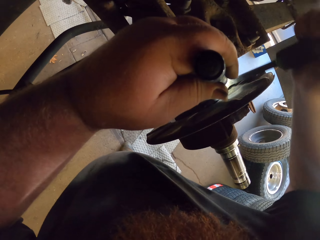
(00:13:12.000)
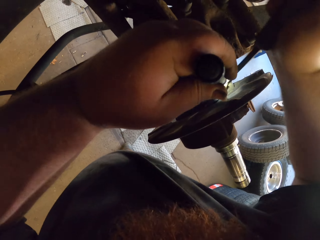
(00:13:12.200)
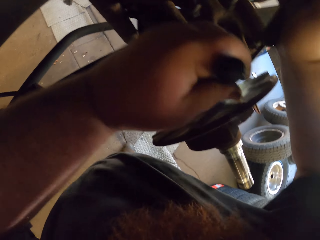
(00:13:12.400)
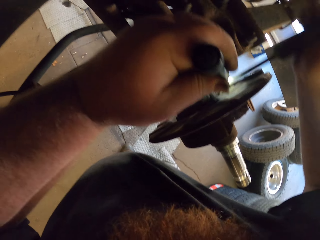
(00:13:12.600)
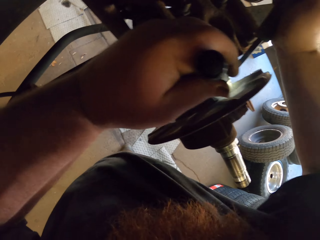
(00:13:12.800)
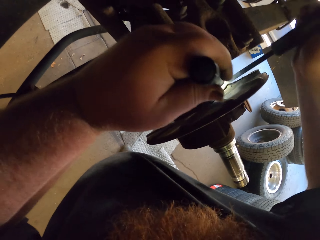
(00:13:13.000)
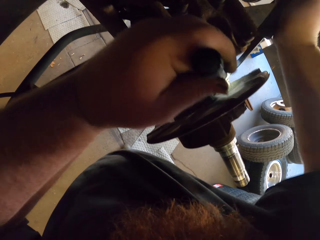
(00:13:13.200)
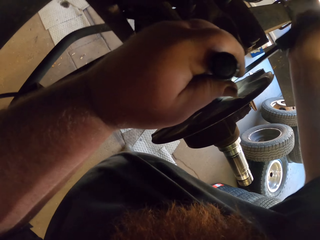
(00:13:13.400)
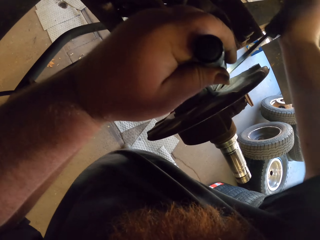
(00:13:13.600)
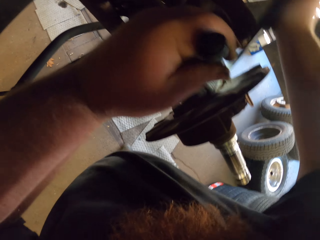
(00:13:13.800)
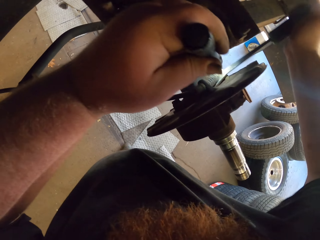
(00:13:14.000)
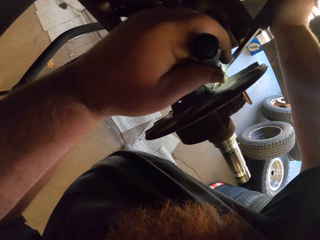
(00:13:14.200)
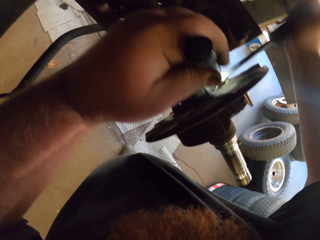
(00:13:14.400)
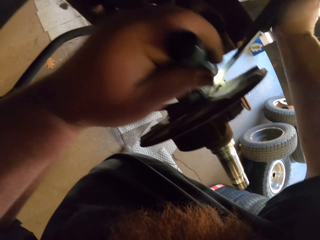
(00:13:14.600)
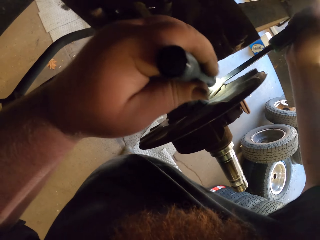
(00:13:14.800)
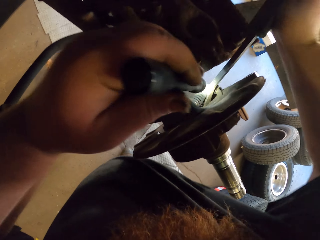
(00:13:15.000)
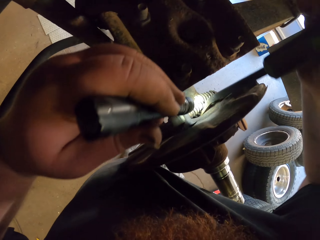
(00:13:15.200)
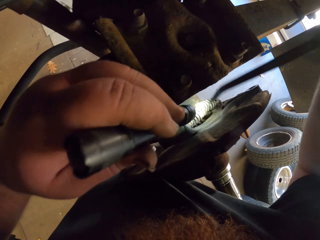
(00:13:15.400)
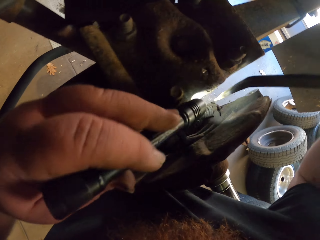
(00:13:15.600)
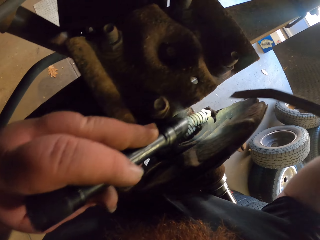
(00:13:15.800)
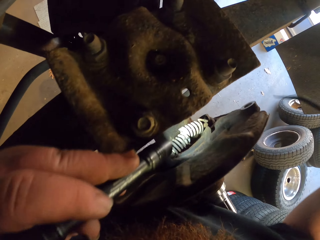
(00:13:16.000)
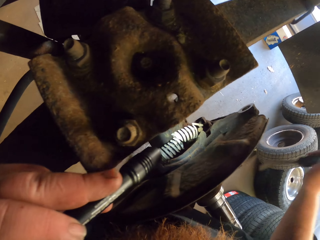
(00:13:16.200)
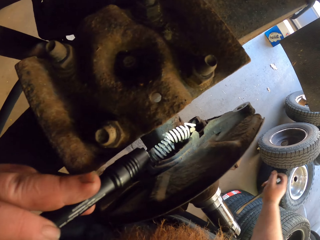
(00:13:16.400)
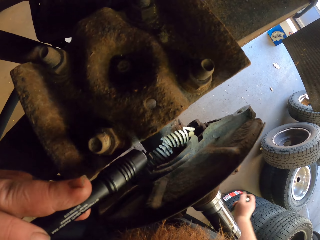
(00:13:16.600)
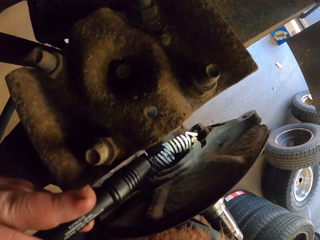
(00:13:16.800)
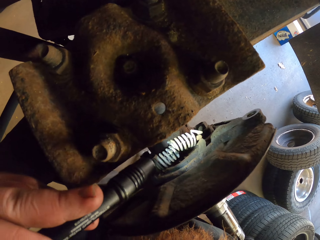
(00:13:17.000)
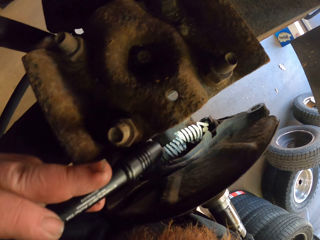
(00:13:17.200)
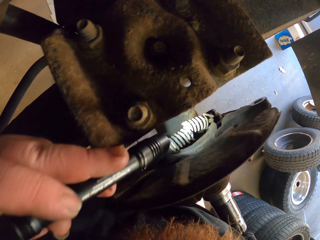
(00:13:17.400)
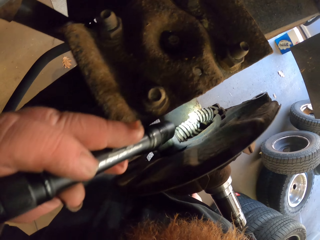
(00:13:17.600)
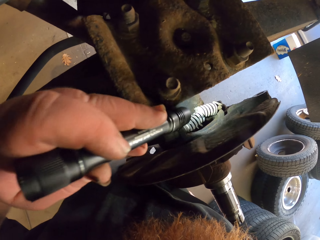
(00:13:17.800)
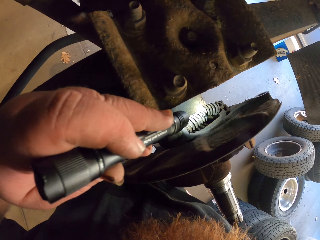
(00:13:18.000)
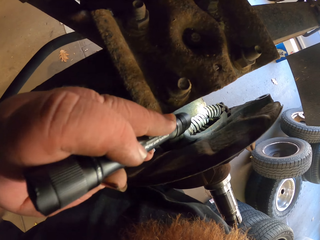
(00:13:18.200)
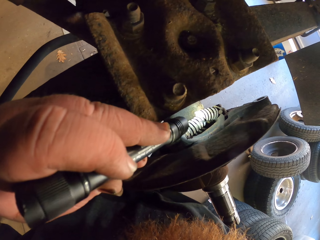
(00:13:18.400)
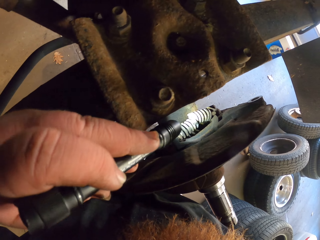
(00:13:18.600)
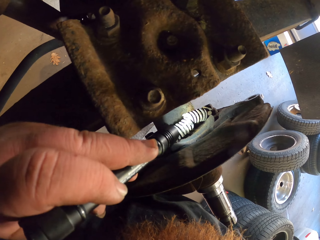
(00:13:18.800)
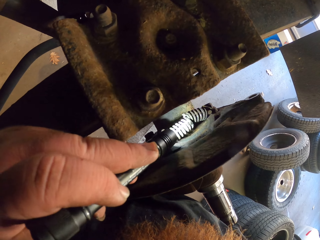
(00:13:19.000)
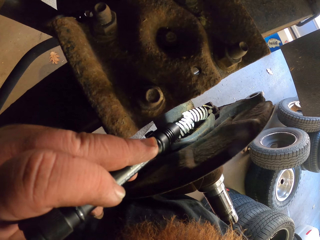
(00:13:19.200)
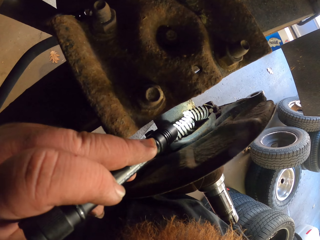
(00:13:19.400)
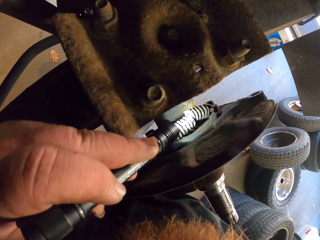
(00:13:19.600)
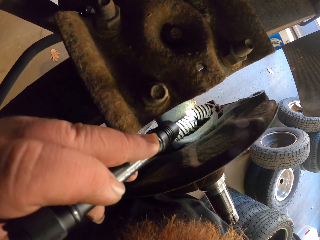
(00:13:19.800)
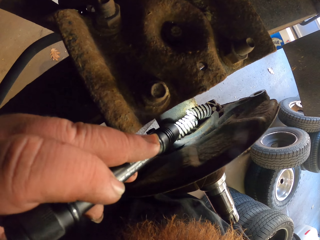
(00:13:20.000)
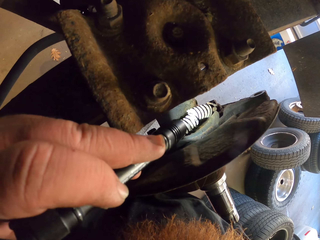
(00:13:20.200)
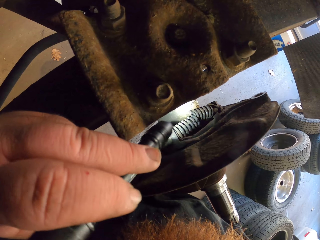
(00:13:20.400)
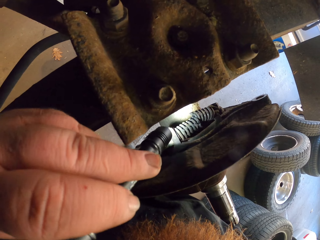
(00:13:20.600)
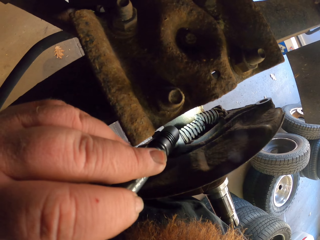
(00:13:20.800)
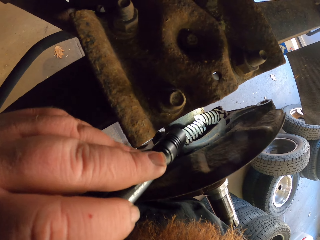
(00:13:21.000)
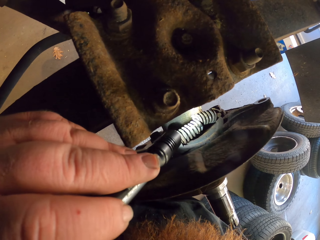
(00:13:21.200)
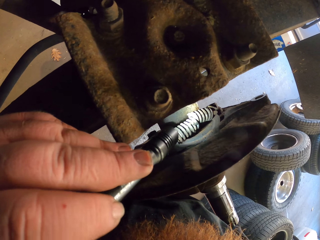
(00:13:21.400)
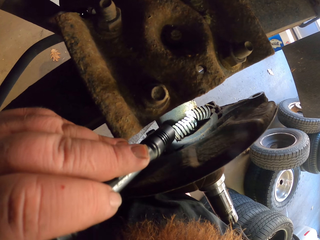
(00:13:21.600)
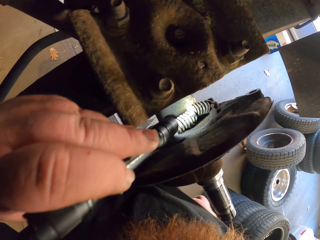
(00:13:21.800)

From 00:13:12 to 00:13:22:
The camera wearer uses force to remove the brake cable. He removes the screwdriver from the brake cable. He puts down his right hand. He uses the torch light to look at the brake cable.

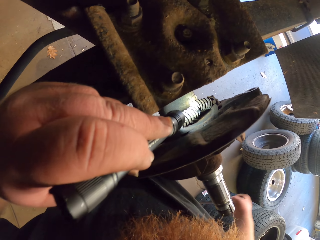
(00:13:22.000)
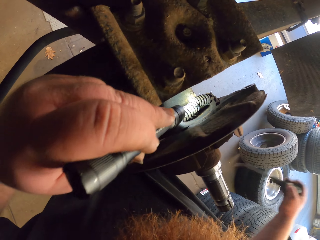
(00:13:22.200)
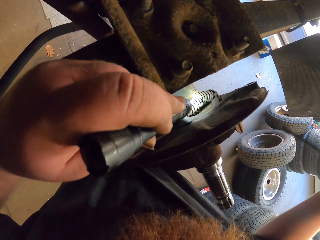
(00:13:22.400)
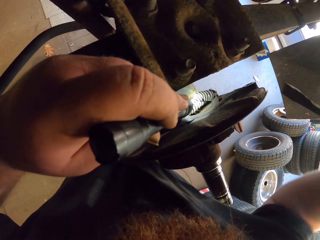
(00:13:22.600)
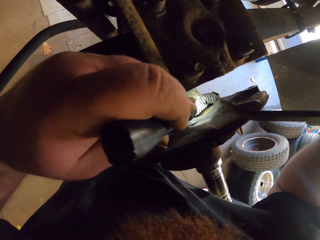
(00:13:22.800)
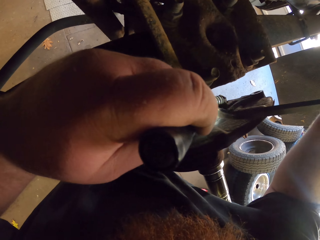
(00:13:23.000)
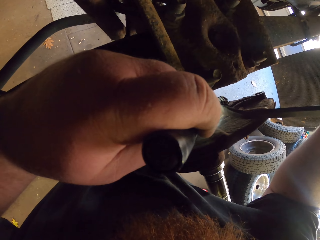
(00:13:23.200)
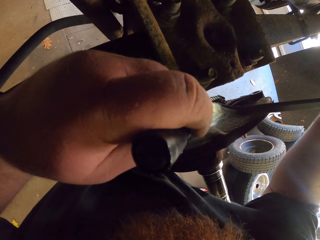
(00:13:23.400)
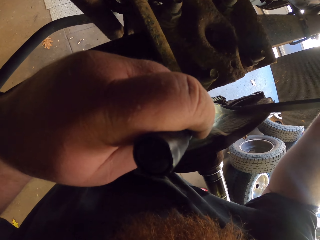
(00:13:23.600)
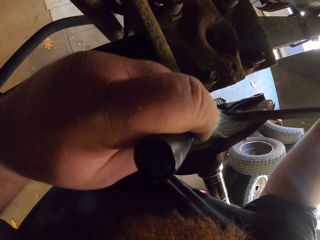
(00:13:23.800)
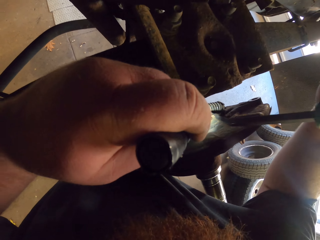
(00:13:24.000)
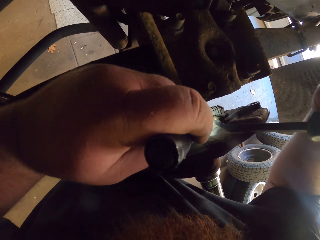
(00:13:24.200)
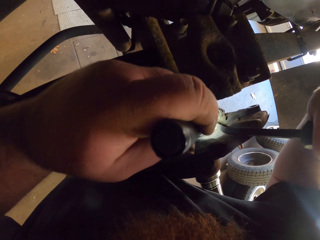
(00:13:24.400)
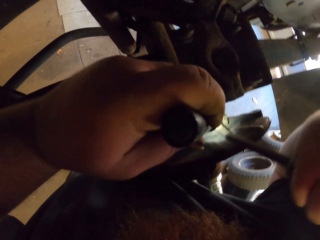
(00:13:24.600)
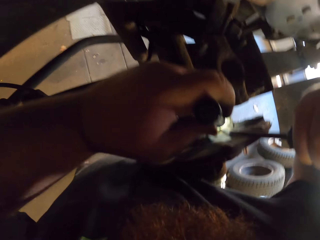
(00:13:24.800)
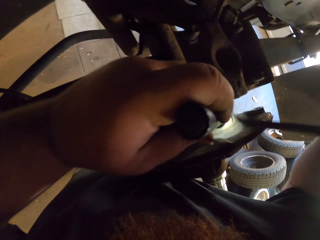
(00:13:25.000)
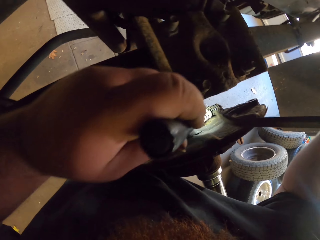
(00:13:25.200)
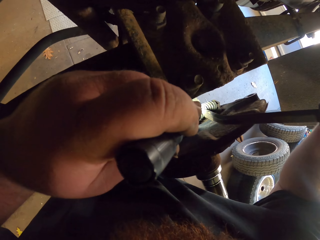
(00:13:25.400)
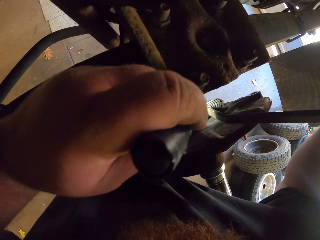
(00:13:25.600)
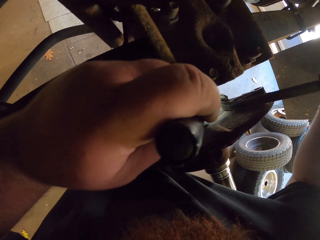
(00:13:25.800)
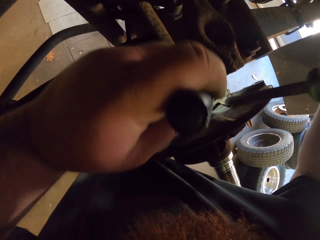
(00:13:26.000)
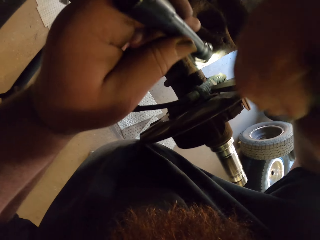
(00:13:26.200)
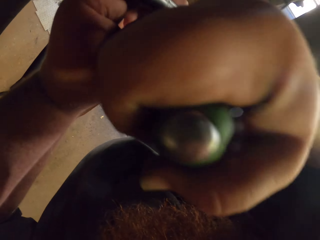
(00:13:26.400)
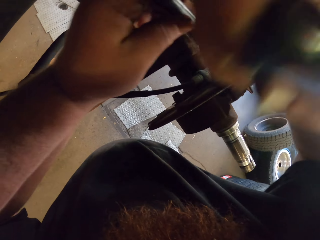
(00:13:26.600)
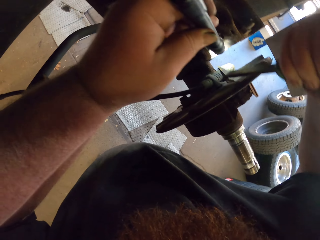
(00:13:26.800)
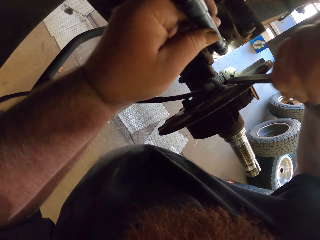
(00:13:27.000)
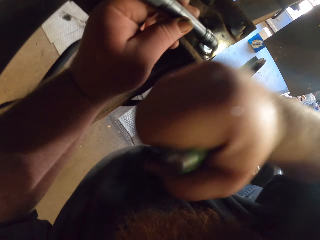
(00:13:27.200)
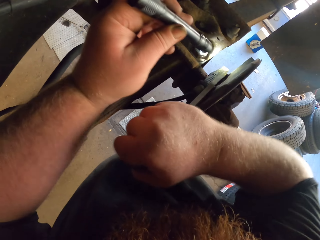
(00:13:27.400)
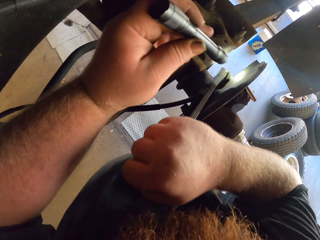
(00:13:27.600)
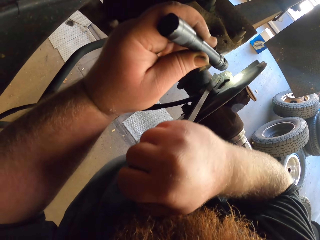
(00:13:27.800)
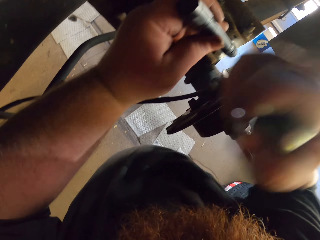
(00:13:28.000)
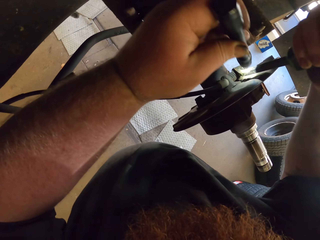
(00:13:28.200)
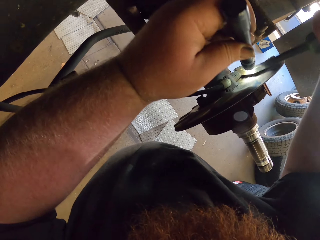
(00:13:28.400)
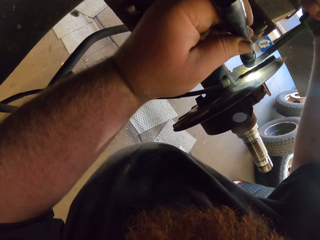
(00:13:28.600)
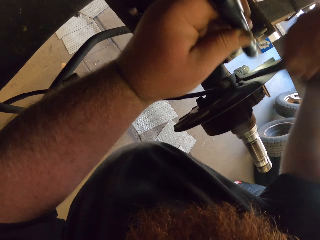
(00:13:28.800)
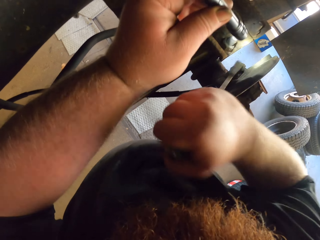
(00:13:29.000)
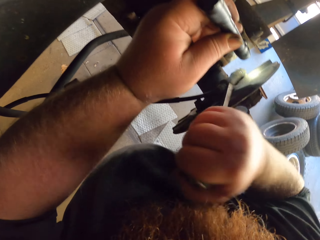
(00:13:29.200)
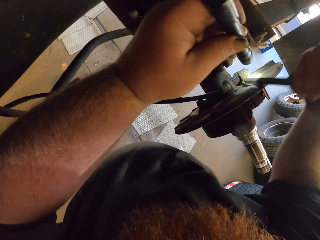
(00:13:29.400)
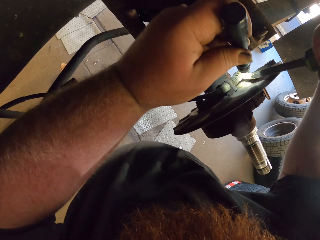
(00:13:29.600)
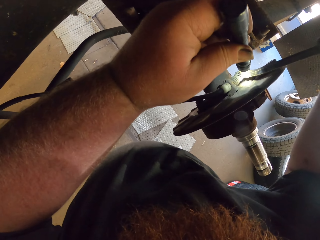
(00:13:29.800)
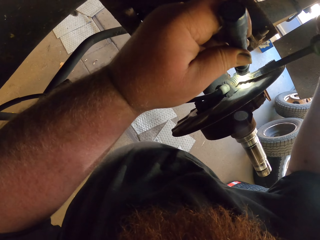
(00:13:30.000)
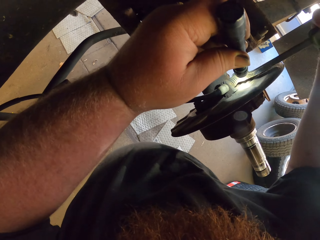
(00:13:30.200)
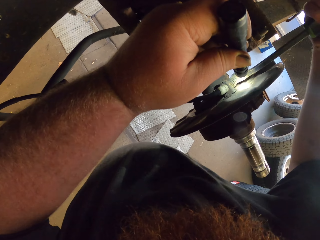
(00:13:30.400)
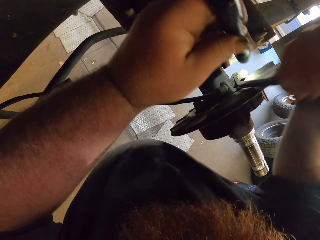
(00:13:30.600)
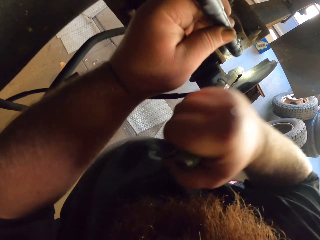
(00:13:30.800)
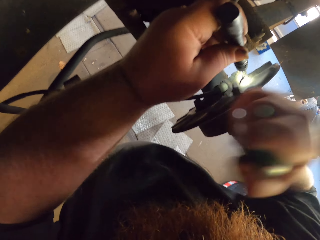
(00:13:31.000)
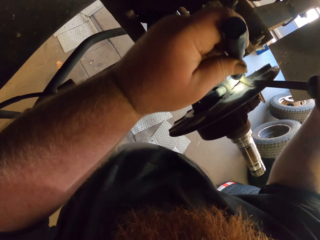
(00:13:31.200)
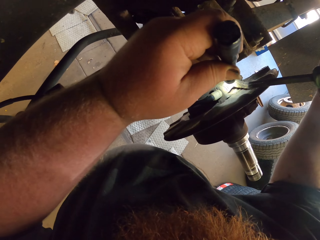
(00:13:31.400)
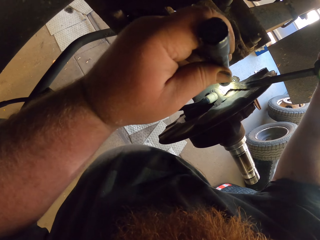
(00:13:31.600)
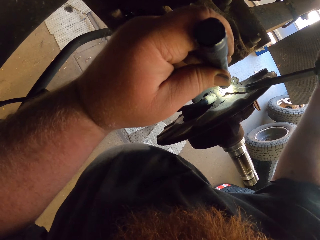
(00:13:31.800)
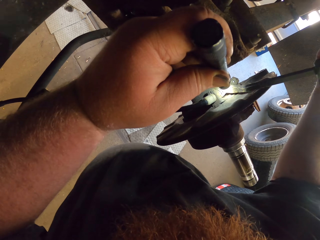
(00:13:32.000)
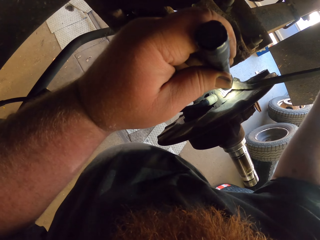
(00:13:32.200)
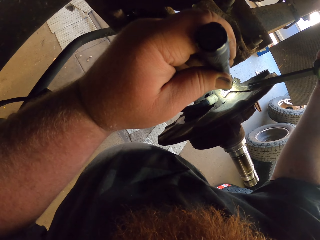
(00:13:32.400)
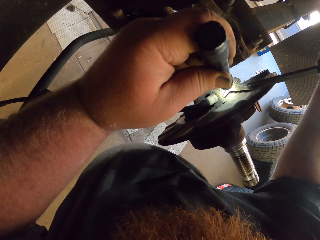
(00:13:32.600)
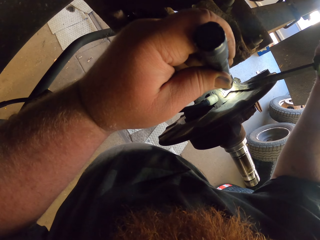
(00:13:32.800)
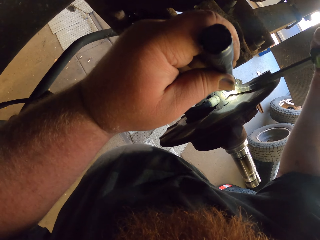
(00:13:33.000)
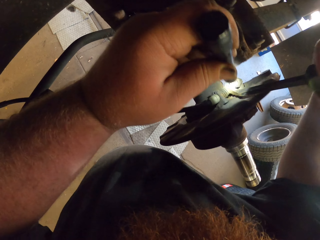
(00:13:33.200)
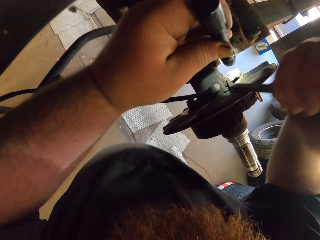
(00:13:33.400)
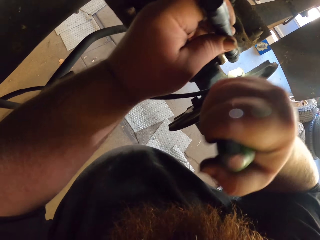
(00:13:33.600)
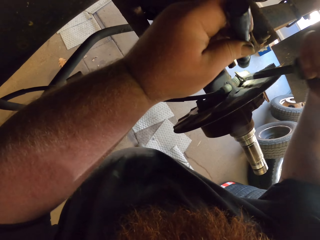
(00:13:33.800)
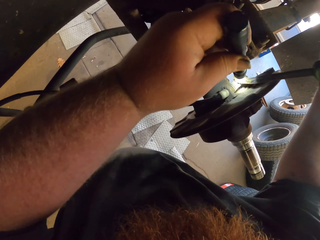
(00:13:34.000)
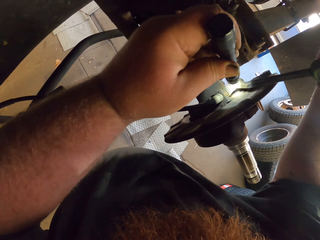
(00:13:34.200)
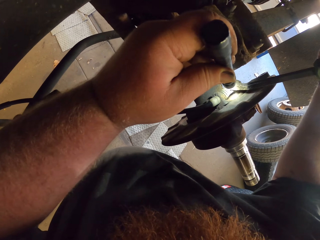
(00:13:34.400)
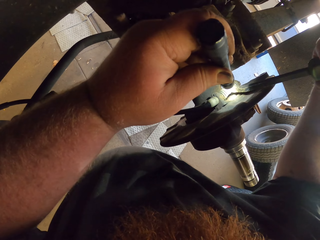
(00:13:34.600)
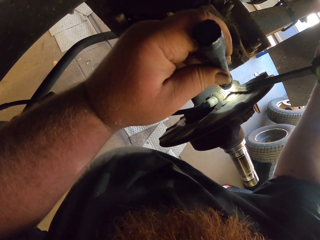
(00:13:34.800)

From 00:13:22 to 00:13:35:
The camera wearer puts in the screwdriver to the brake cable. They use the screwdriver tool to remove the front brake cable.
